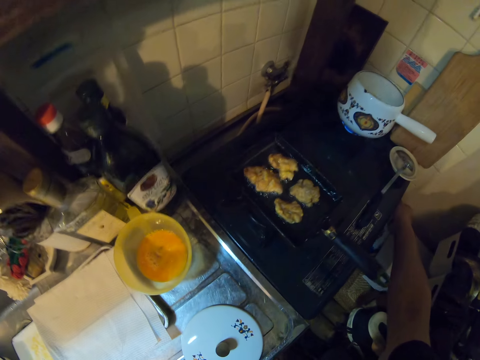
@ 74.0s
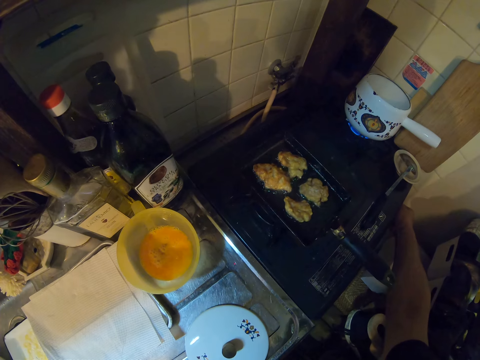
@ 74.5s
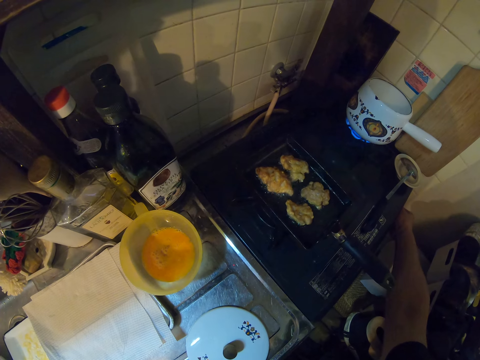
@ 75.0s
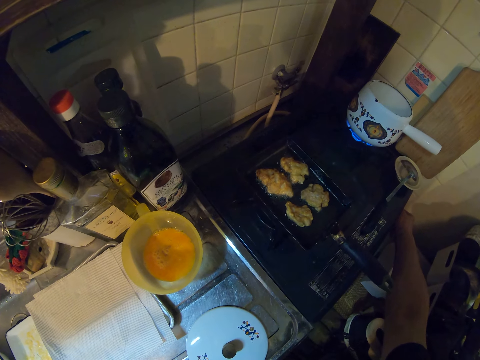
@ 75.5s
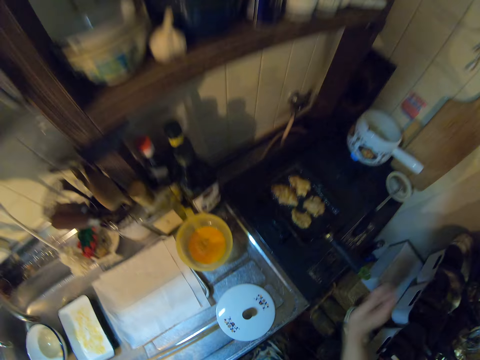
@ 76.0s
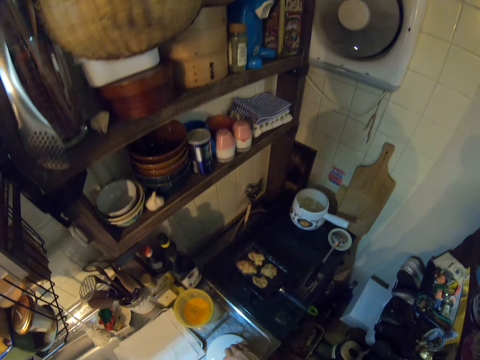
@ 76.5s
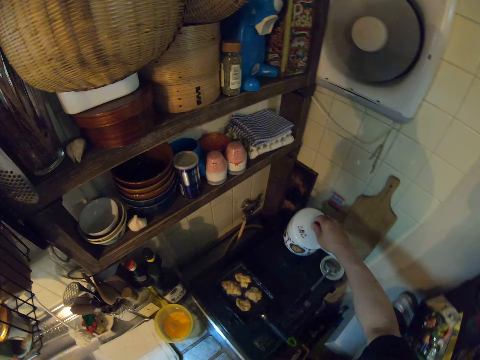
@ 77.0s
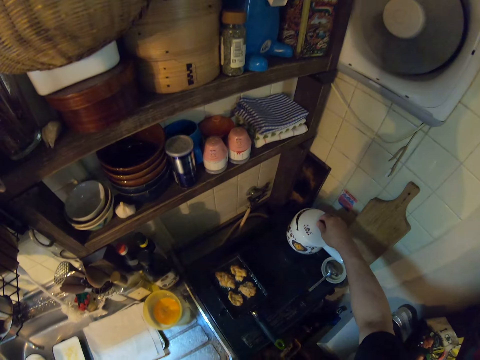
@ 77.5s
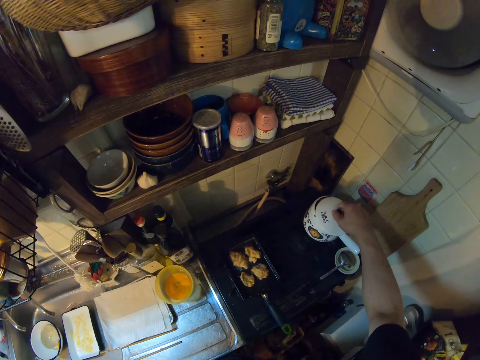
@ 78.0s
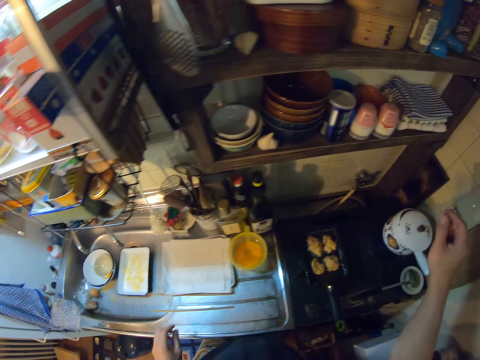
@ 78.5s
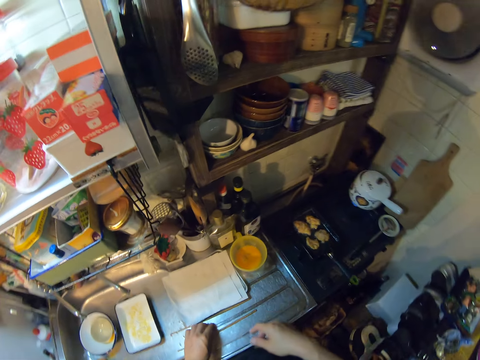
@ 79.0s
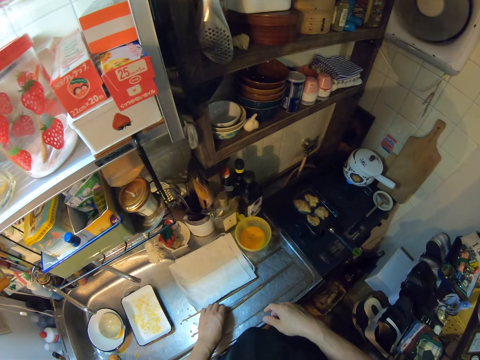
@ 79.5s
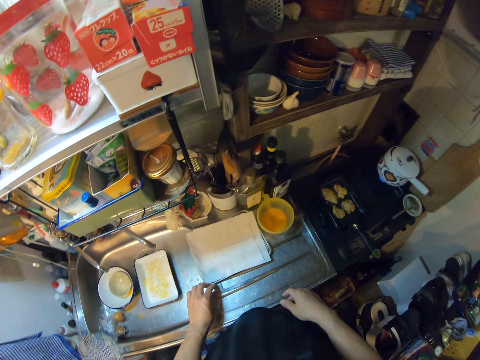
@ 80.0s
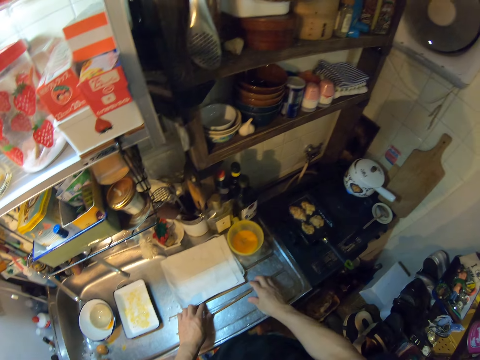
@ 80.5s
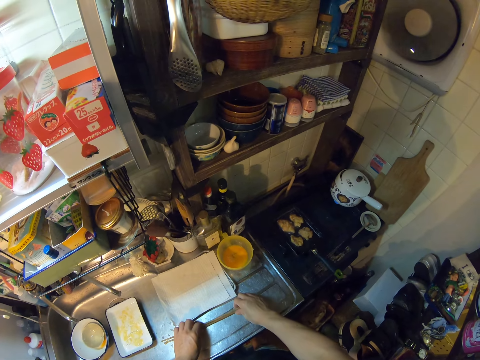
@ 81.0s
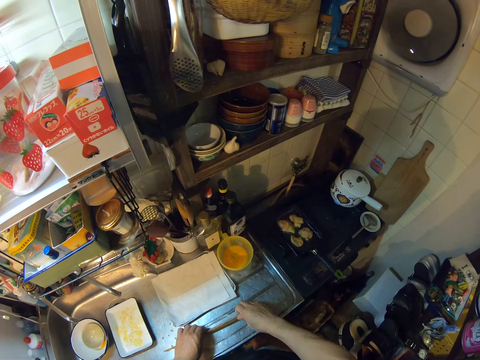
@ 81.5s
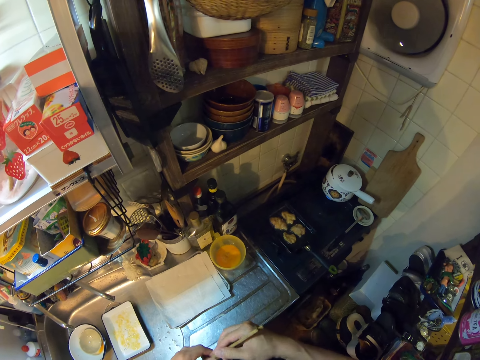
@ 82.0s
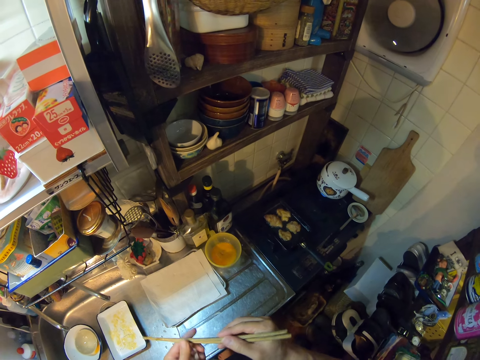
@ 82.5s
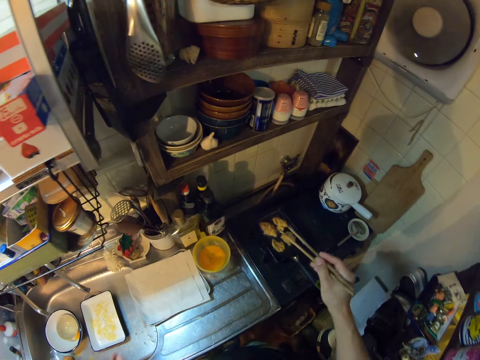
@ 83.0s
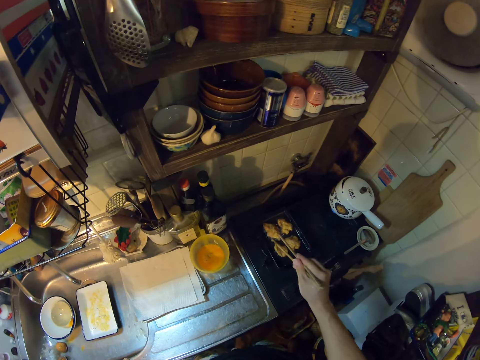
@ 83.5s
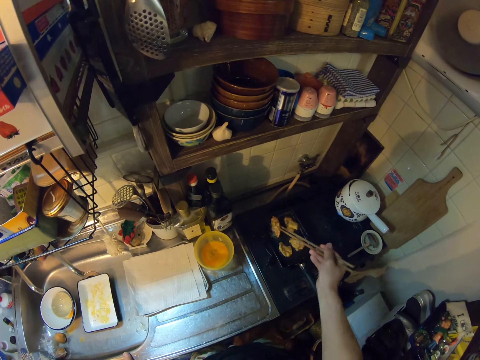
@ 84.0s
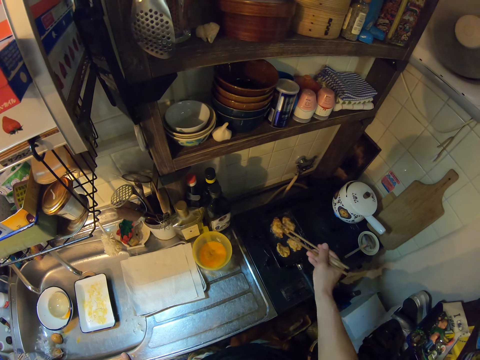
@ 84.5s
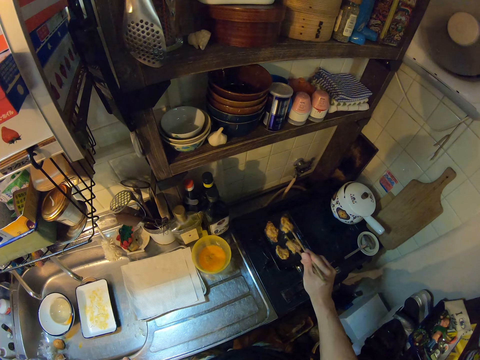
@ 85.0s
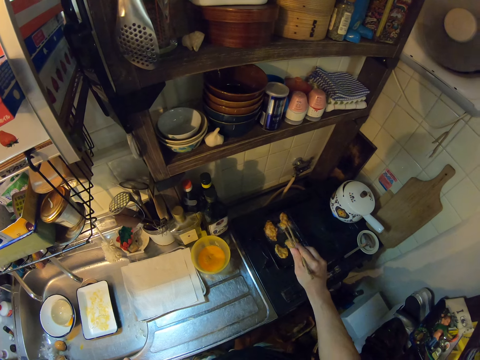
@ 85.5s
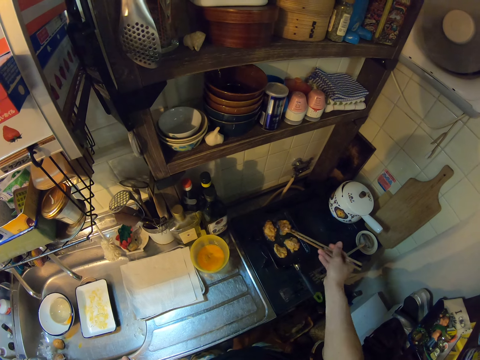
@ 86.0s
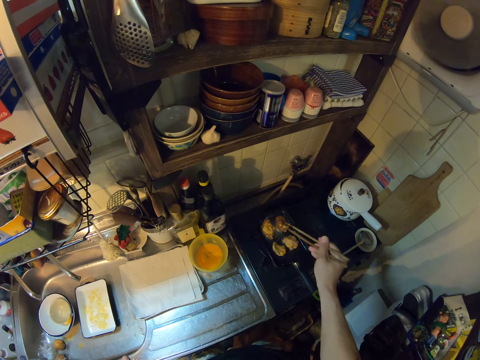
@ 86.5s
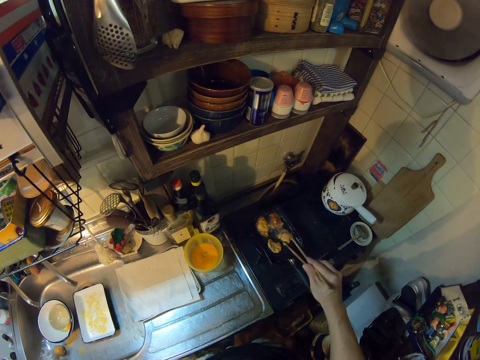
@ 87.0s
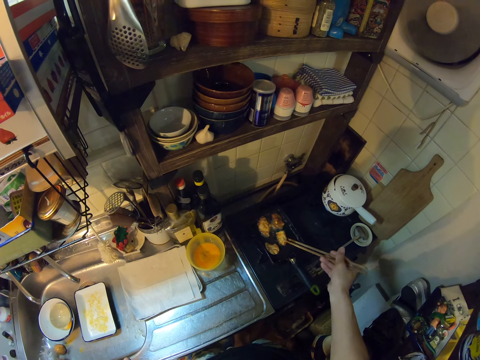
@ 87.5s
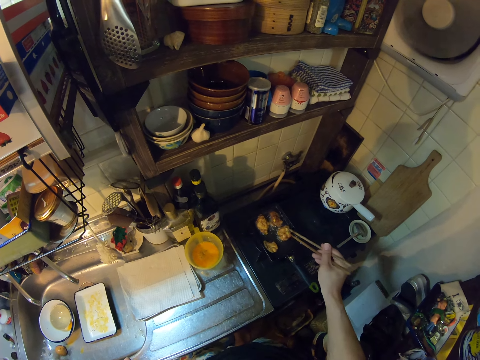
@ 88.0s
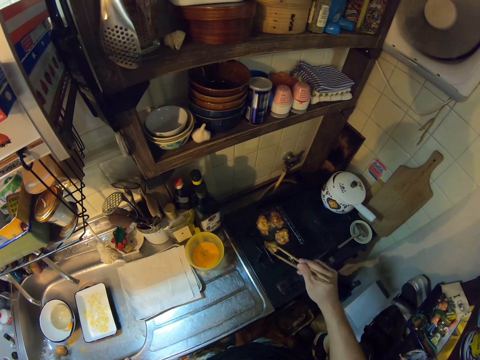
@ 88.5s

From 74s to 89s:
The camera wearer turns a knob of the gas cooker. He lifts the lid of the pot on the sink with his left hand. He drops the lid of the pot on the pot. He picks up the chopsticks on the sink with both hands. He turns the meat on the frypan with the chopsticks.

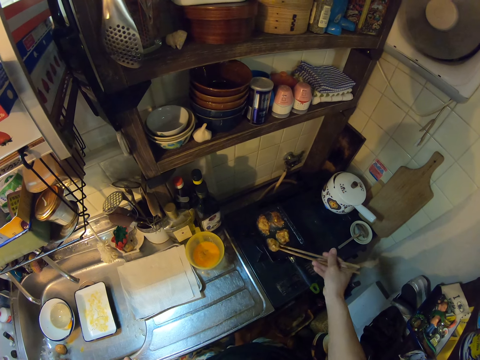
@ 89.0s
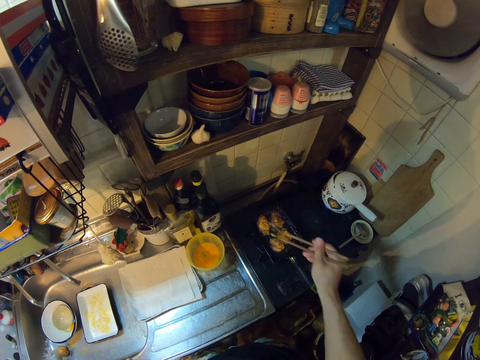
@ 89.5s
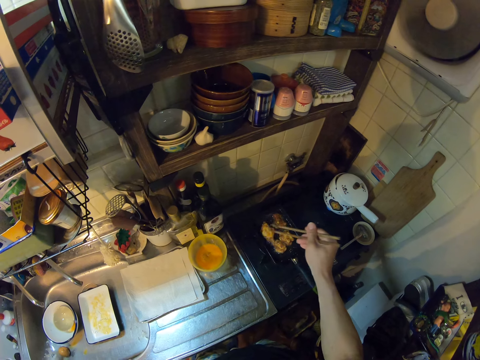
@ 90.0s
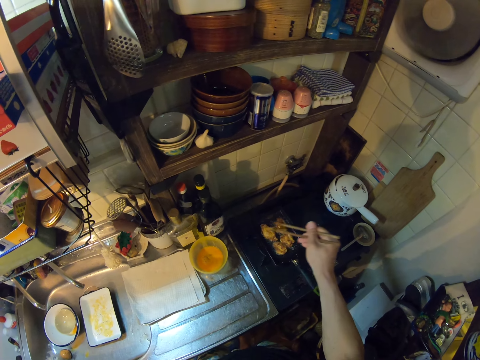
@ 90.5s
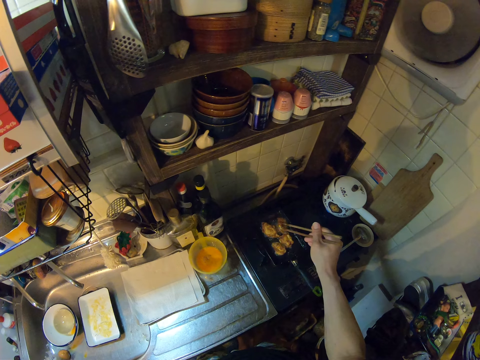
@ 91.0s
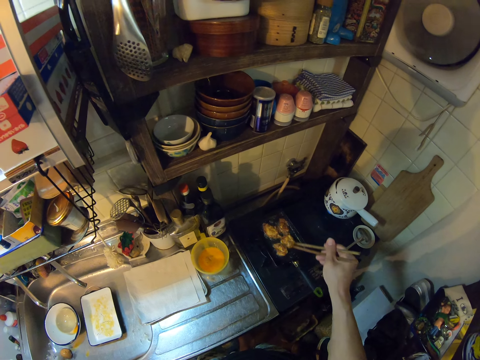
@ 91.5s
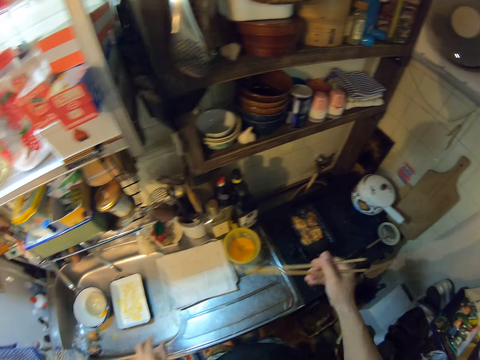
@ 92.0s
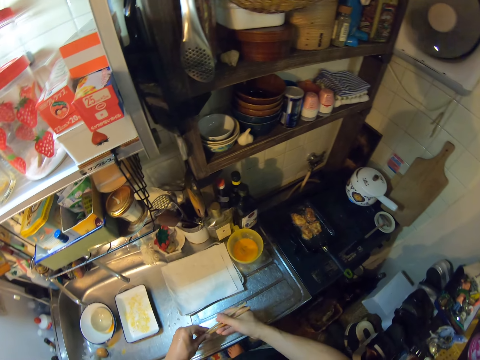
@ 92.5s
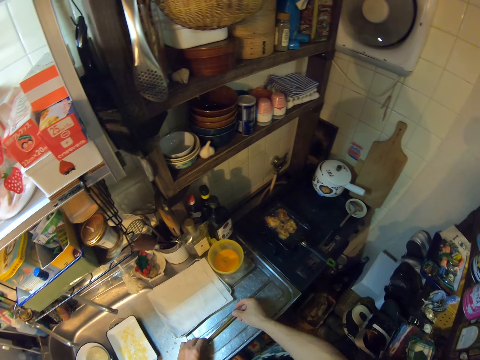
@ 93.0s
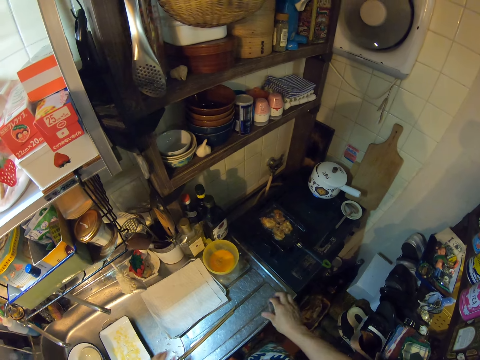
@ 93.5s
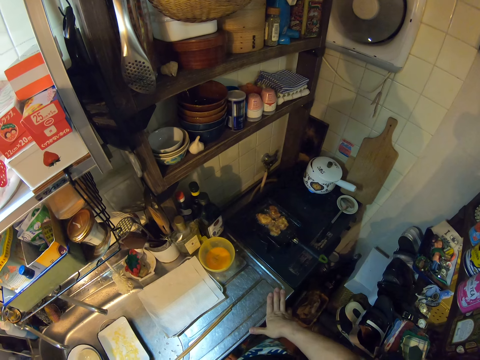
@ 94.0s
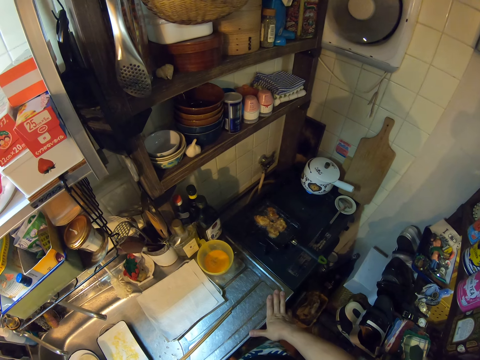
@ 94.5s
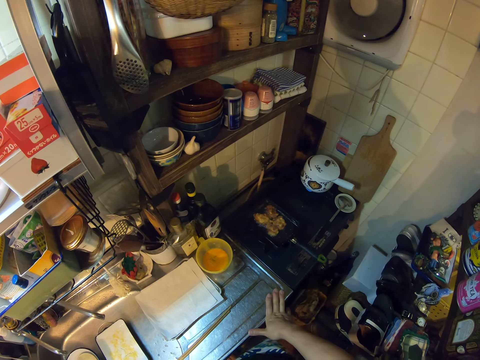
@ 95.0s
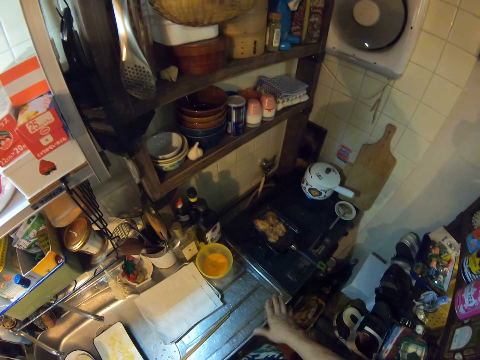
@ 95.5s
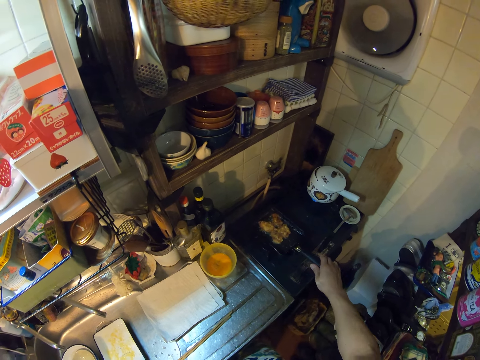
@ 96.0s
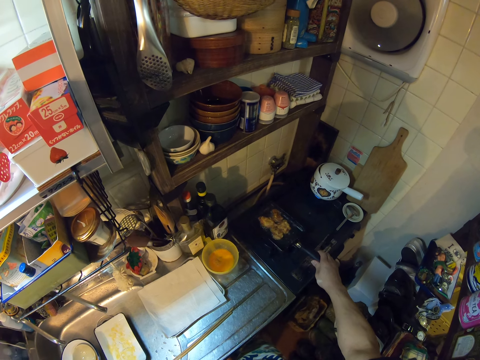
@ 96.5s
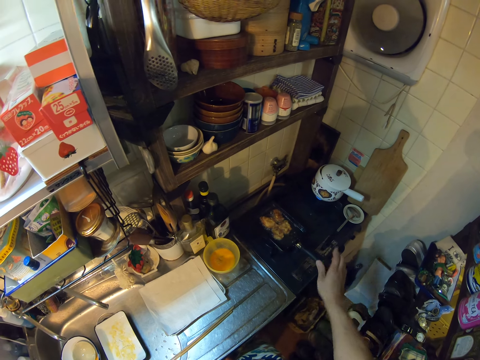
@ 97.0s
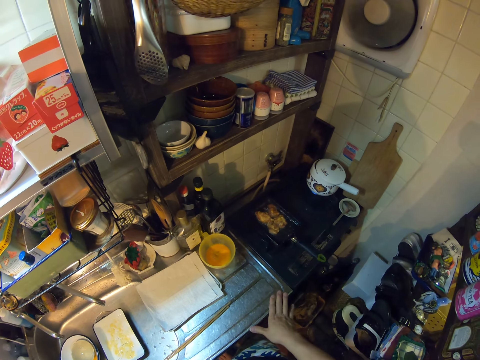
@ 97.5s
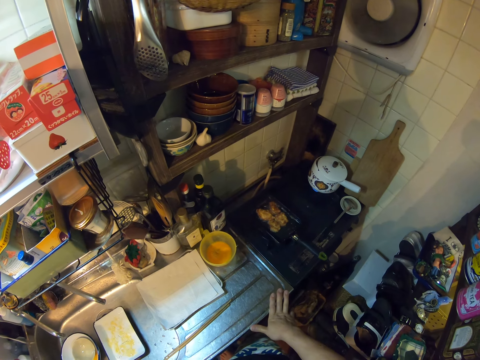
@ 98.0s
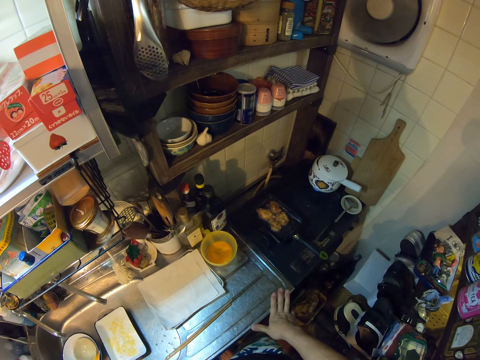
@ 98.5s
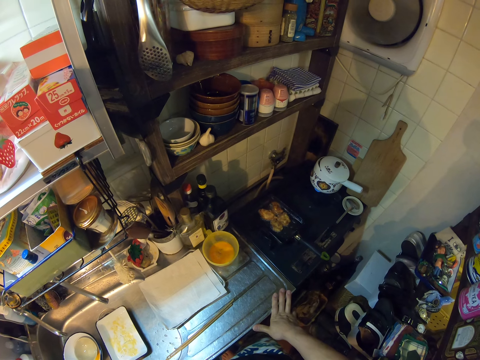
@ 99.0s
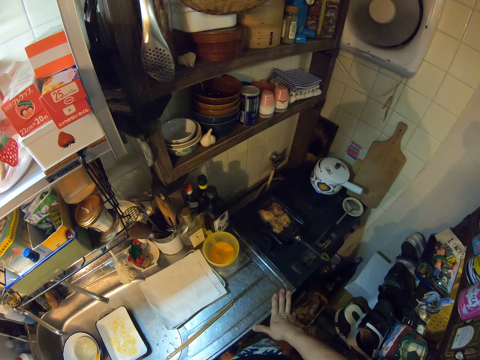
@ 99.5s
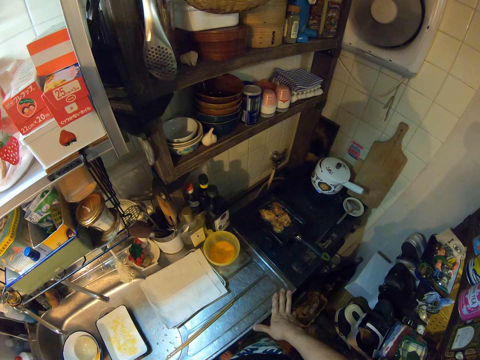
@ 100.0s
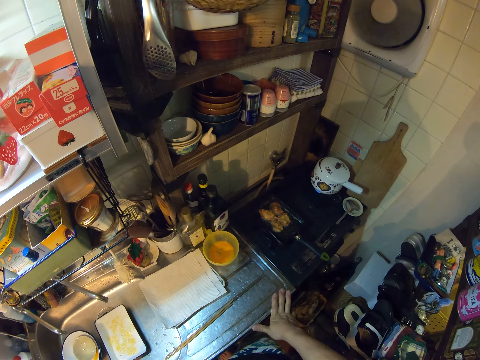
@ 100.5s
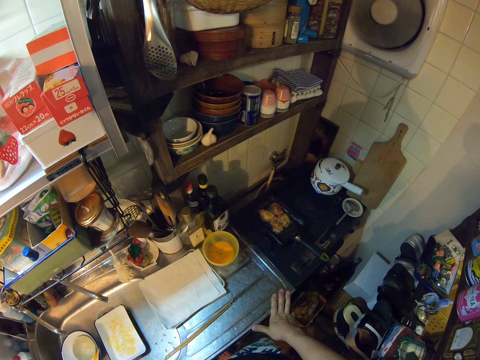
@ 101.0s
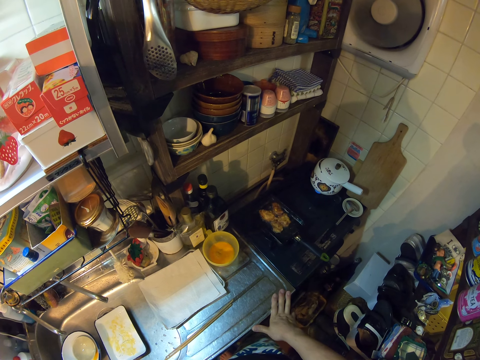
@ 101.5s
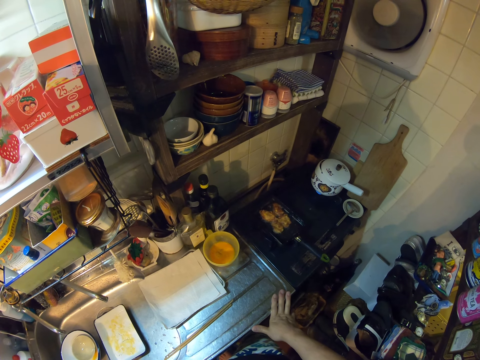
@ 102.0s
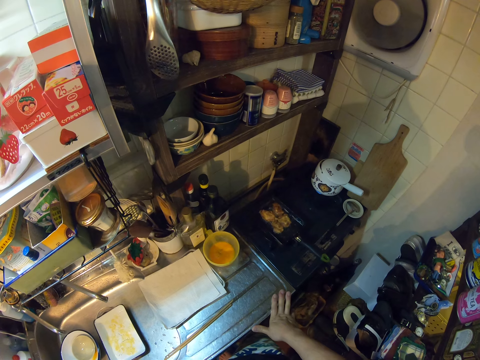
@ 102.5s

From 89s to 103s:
The camera wearer drops the chopsticks on the sink. They touch the sink. They touch the handle of the frypan on the gas cooker and hold the handle.
